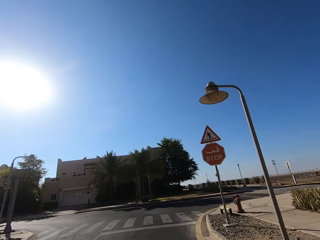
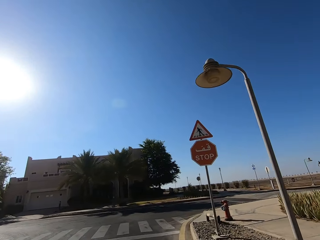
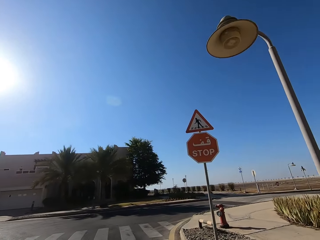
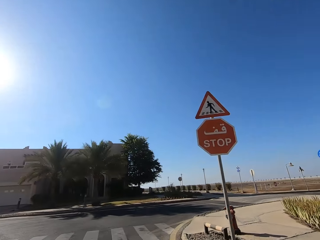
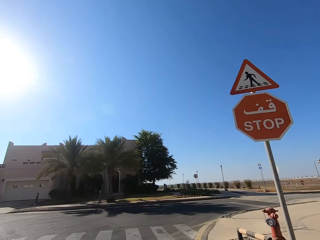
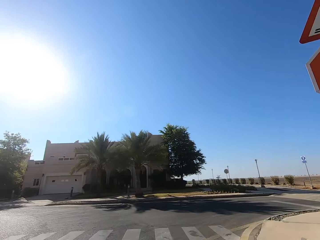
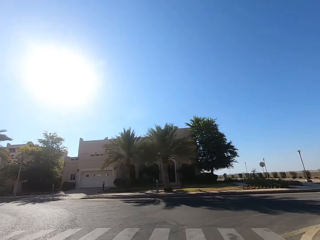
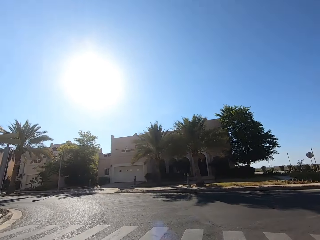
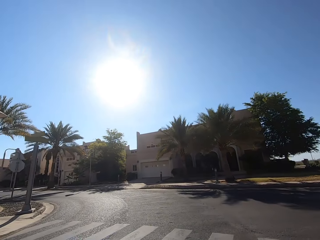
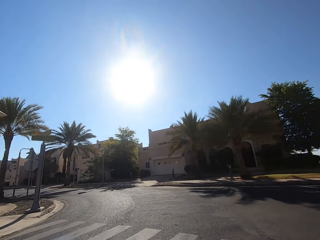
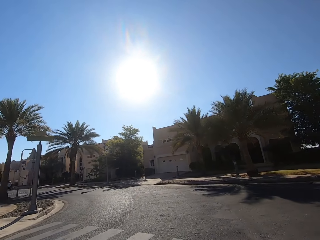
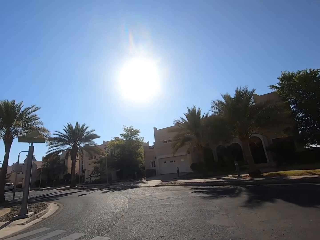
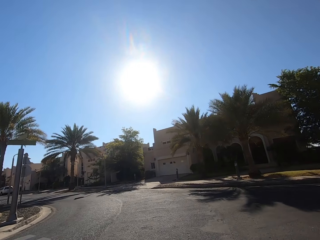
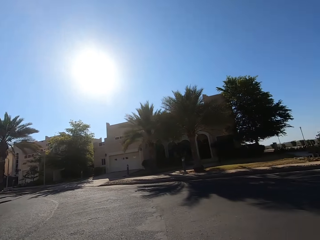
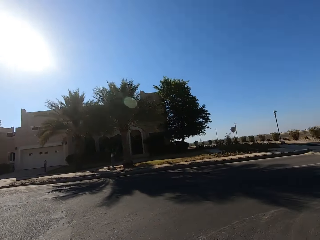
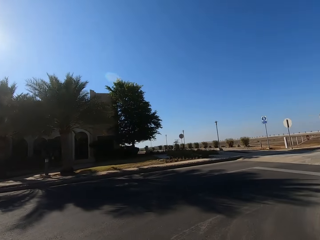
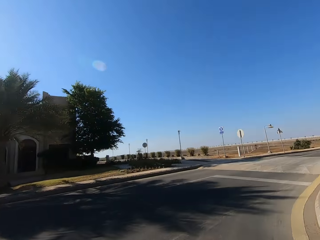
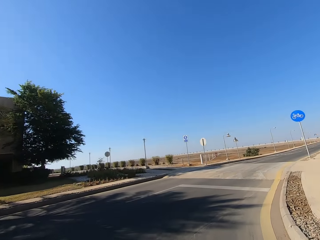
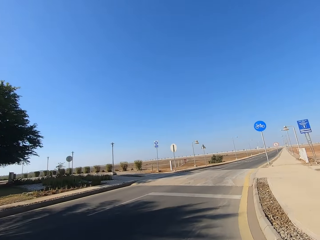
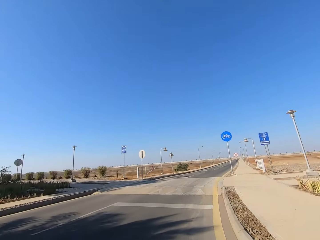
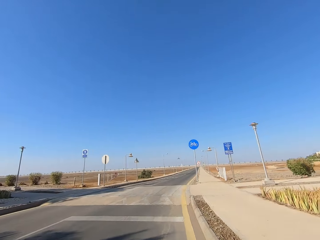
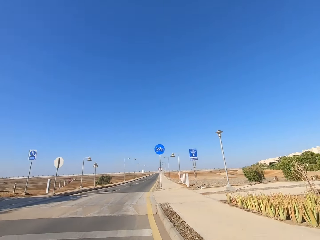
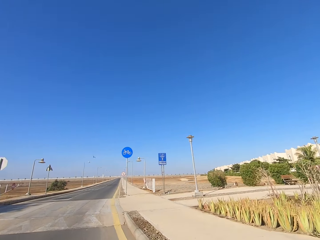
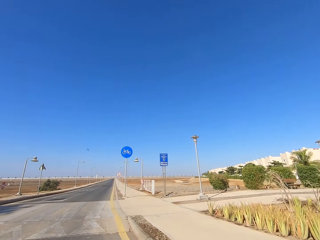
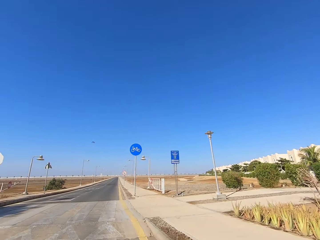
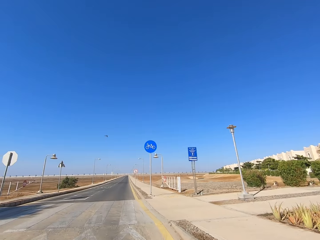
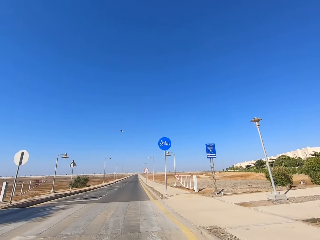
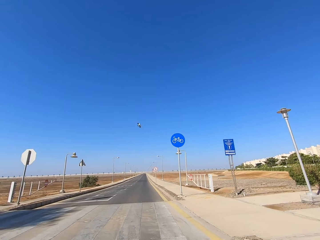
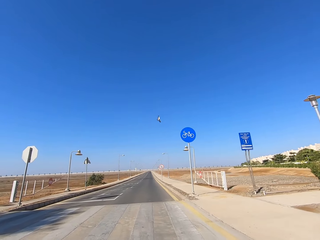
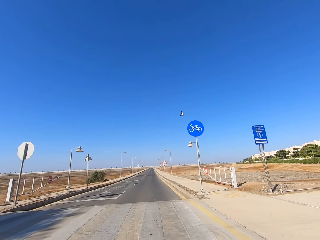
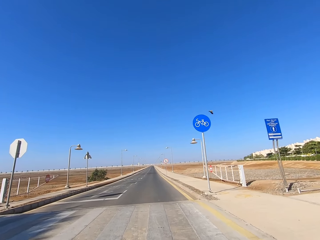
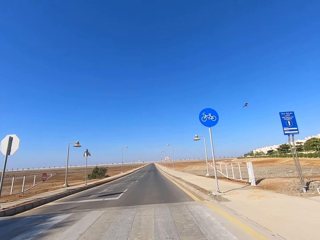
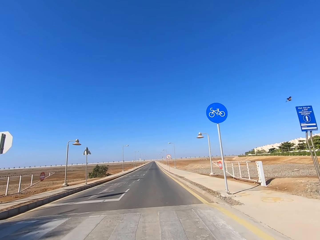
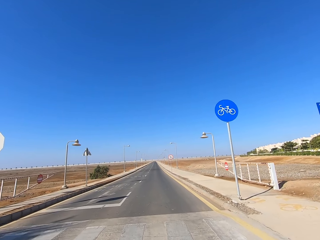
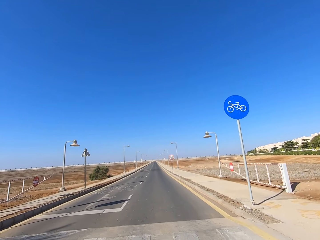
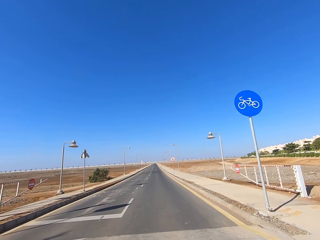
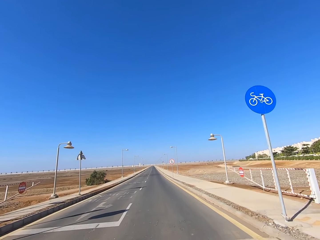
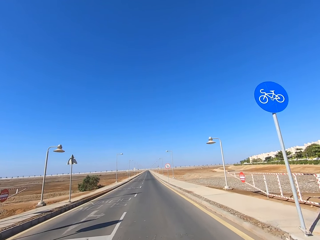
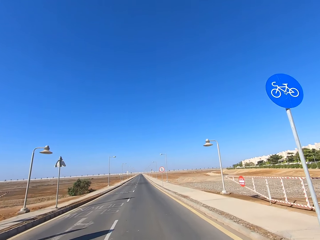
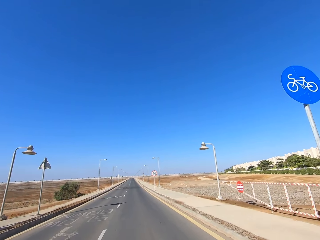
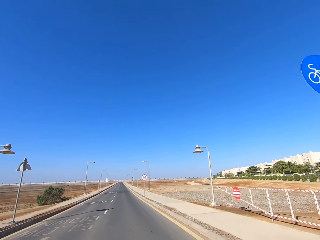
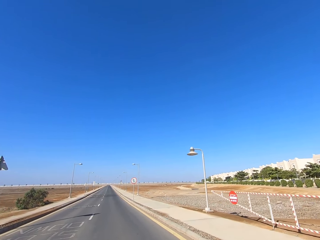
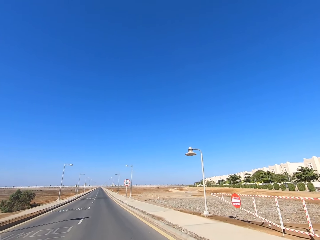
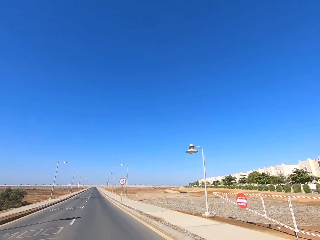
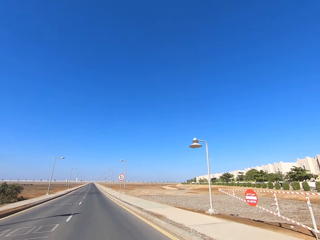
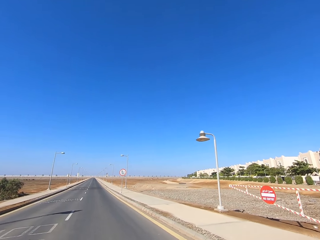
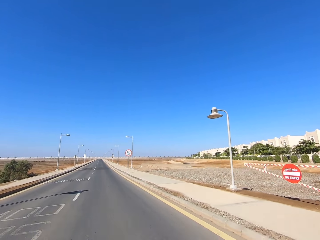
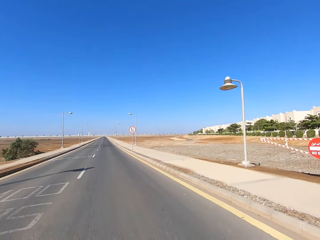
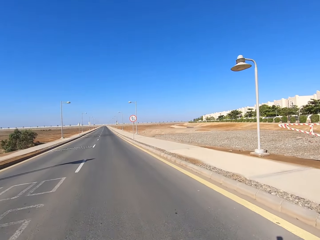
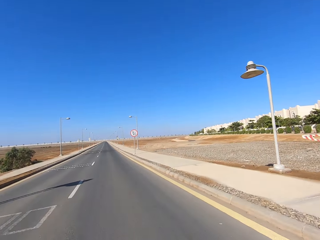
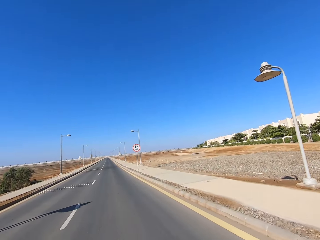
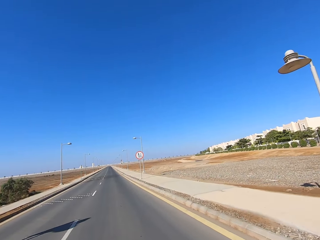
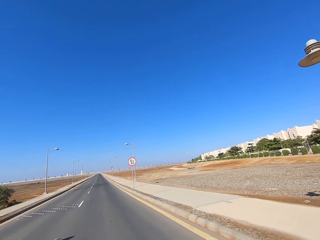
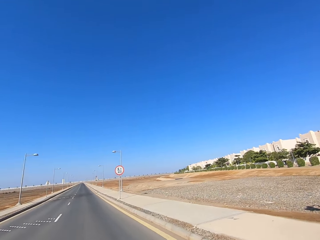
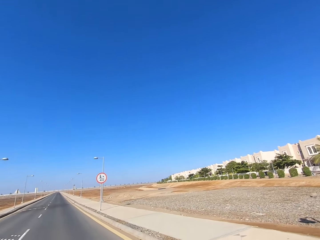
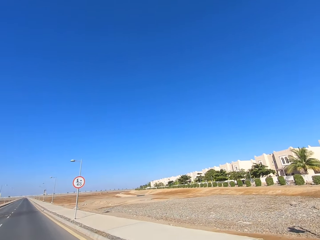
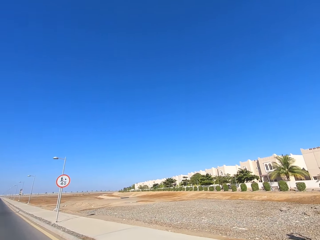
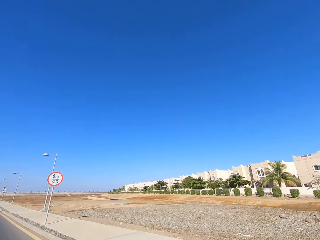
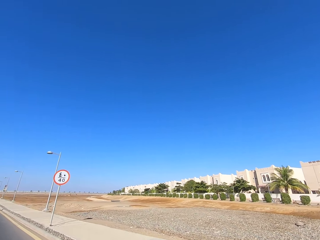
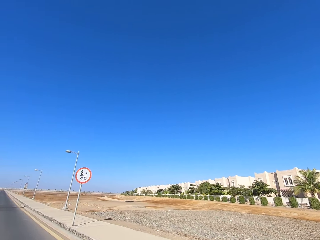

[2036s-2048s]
The camera wearer looks around. They ride a motorcycle on the road to the right.

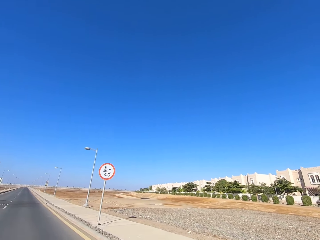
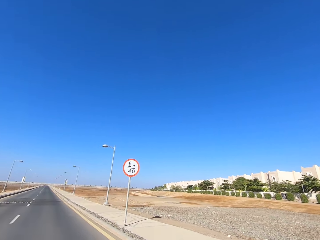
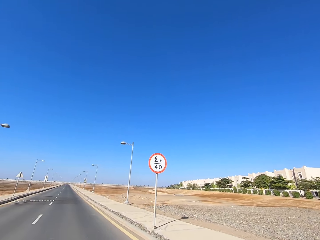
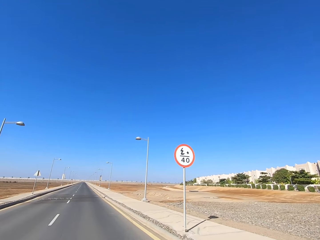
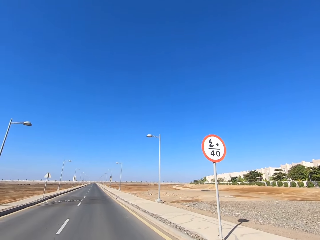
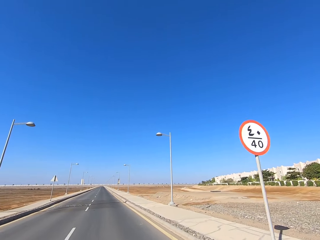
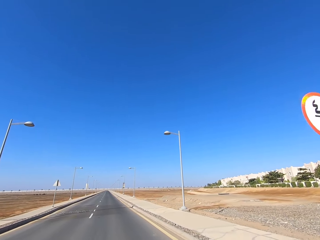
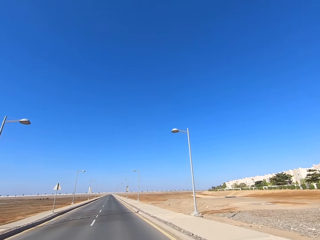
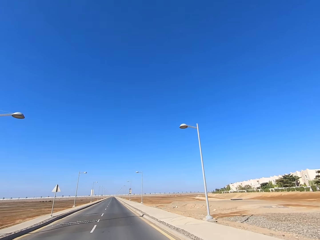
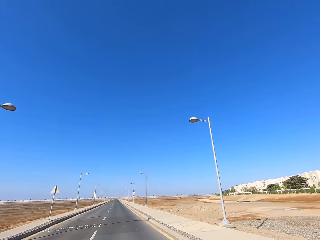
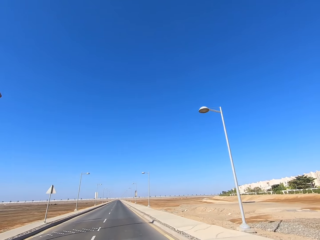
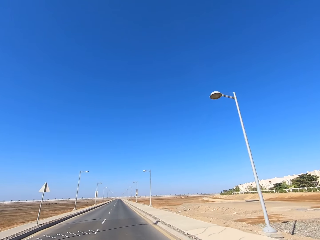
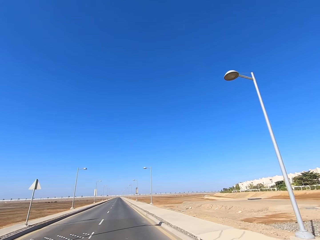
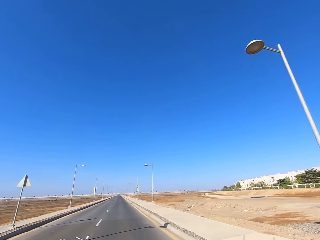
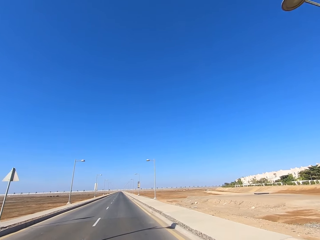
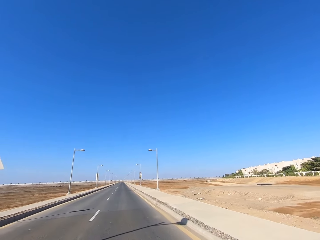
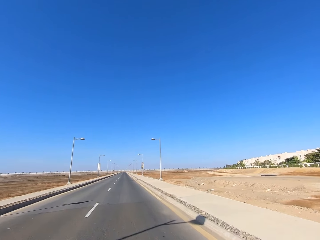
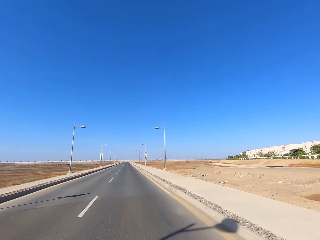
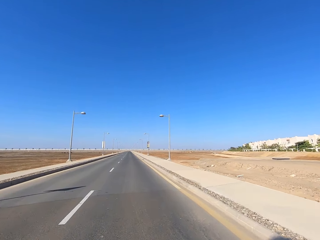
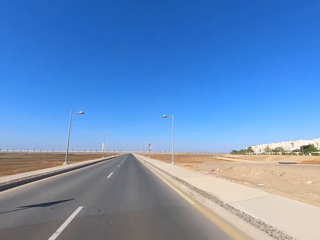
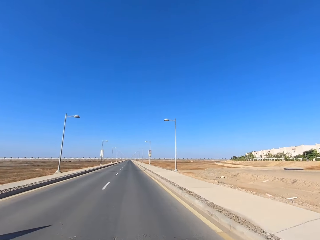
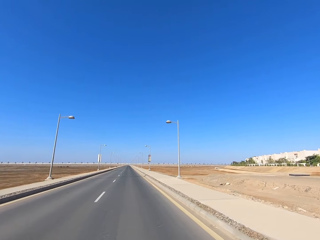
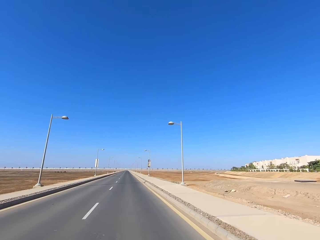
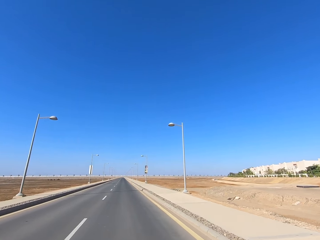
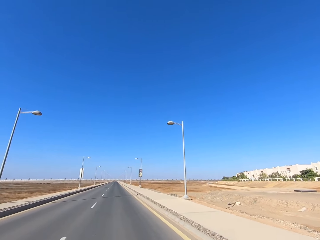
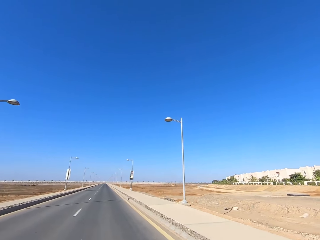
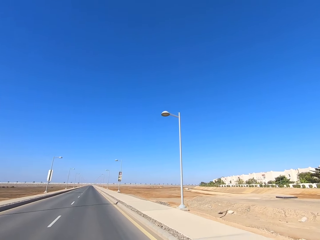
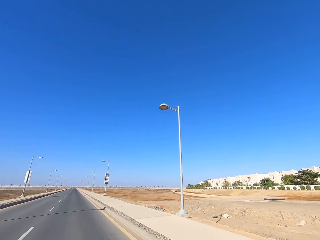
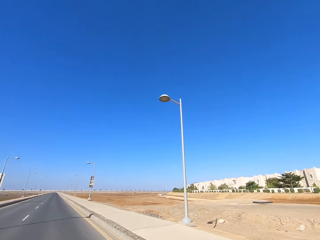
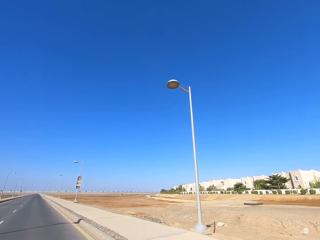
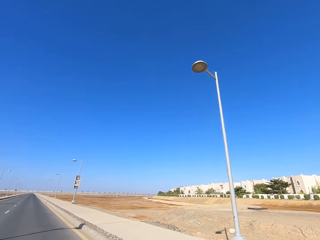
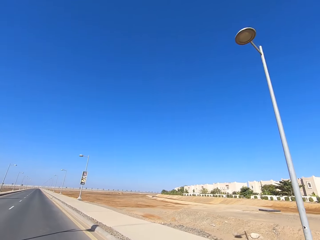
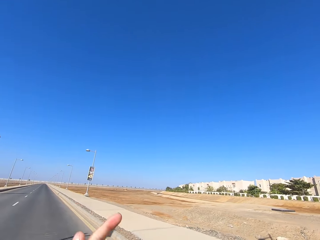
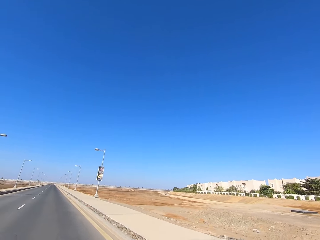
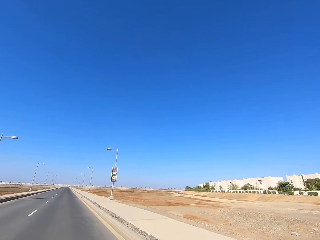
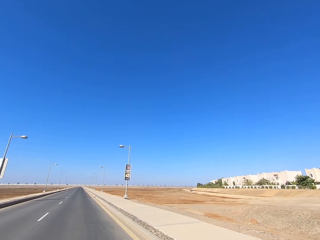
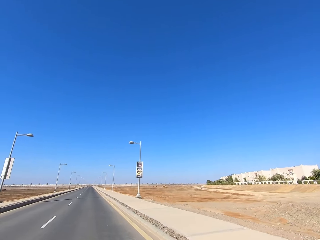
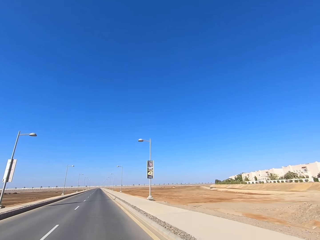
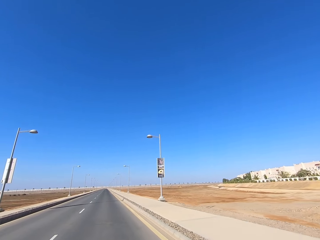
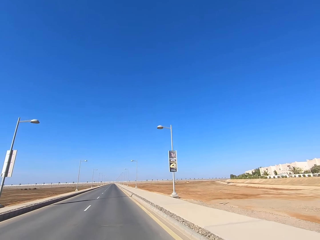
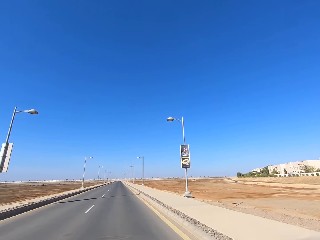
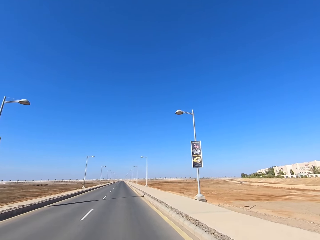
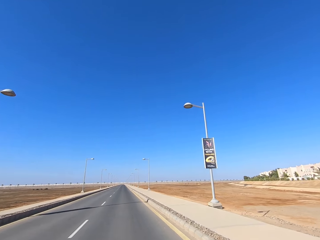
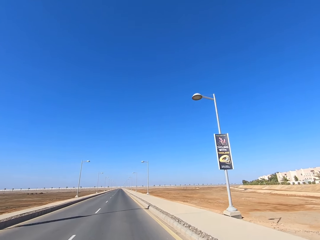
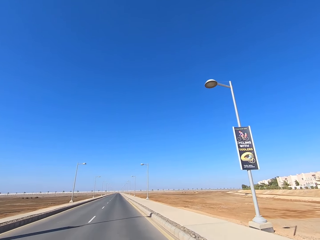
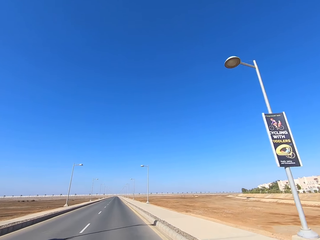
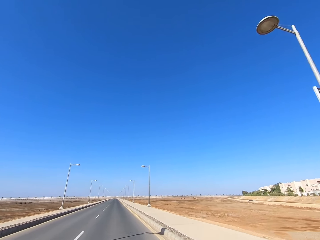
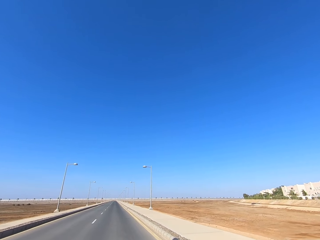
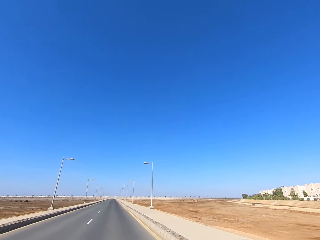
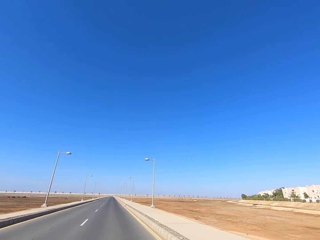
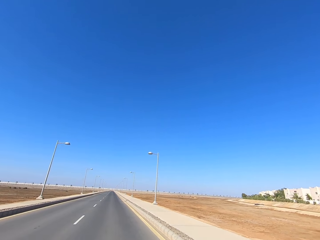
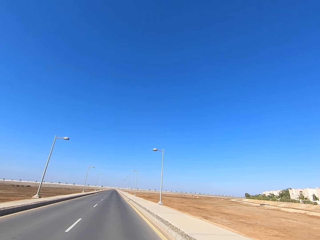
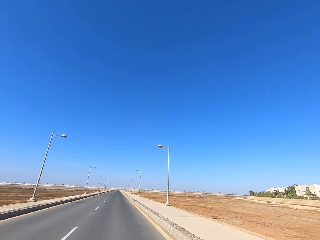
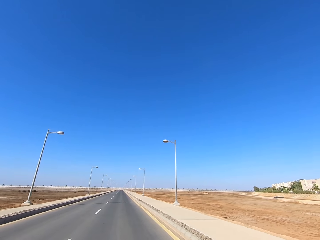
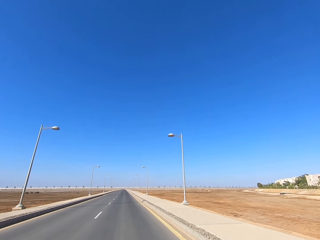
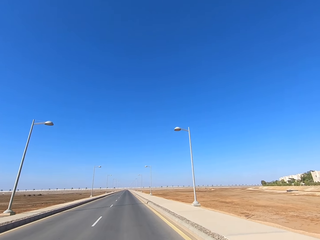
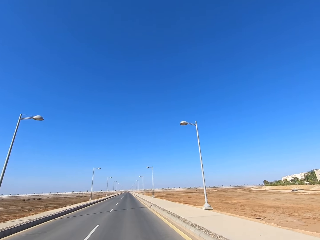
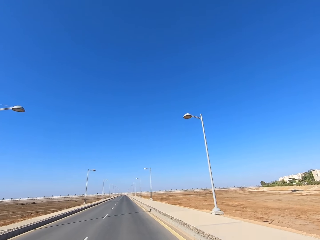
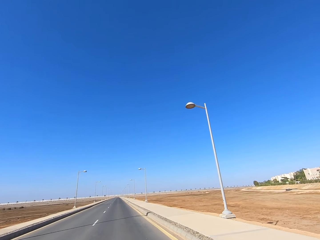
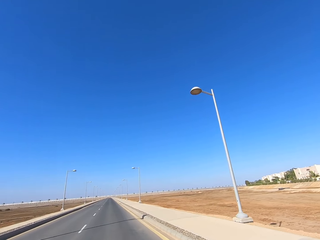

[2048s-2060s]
The camera wearer lifts the hand.
